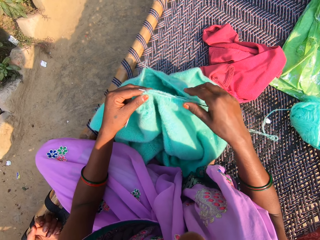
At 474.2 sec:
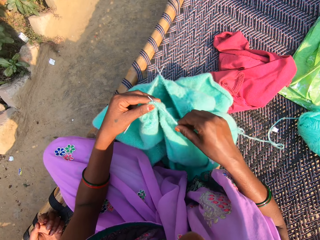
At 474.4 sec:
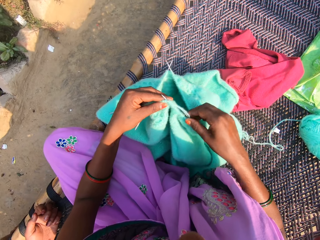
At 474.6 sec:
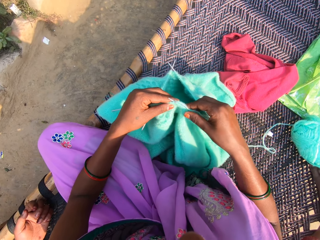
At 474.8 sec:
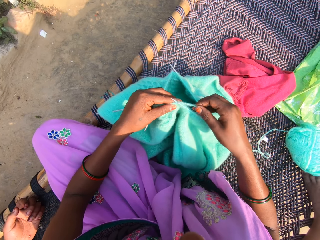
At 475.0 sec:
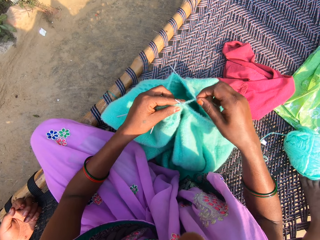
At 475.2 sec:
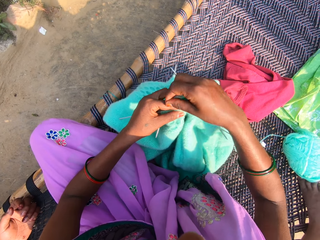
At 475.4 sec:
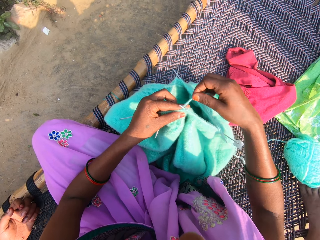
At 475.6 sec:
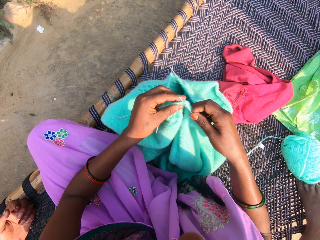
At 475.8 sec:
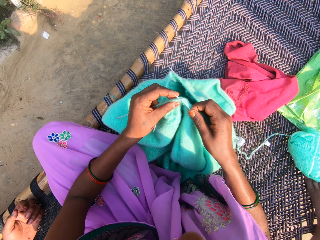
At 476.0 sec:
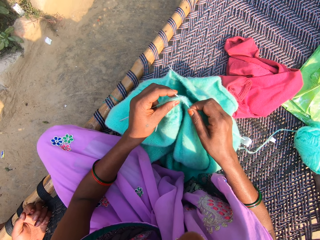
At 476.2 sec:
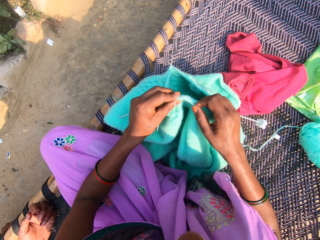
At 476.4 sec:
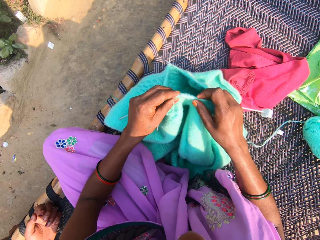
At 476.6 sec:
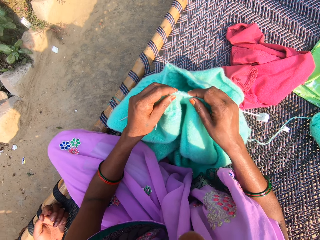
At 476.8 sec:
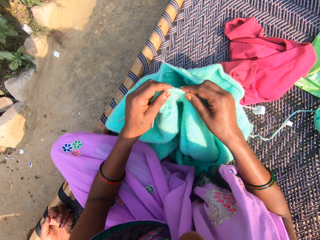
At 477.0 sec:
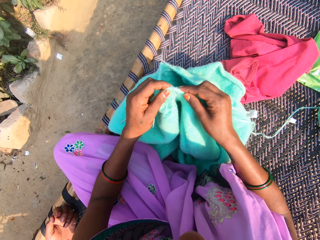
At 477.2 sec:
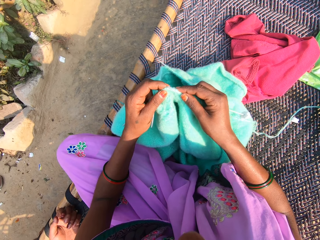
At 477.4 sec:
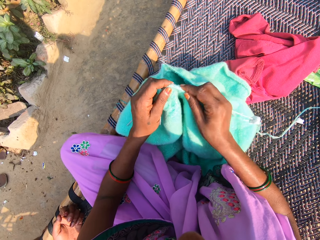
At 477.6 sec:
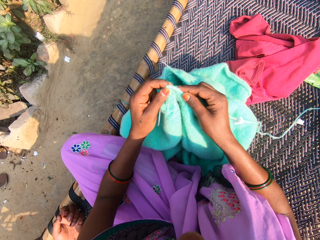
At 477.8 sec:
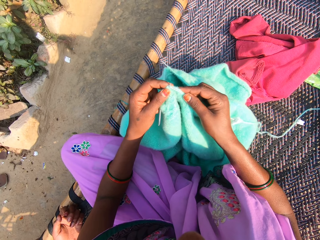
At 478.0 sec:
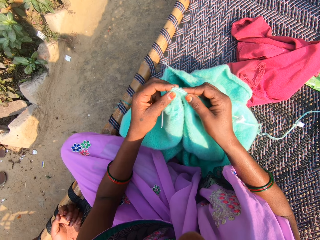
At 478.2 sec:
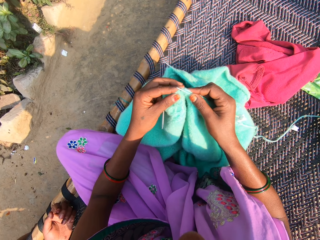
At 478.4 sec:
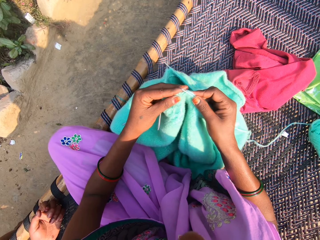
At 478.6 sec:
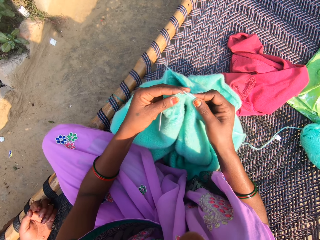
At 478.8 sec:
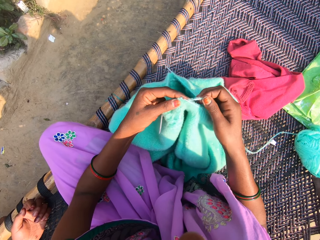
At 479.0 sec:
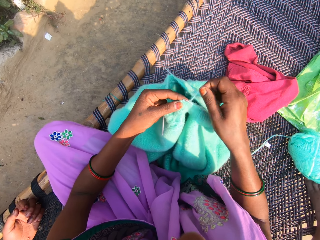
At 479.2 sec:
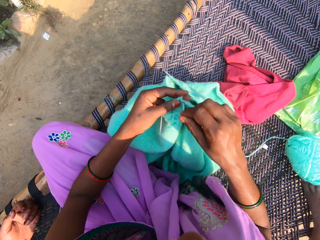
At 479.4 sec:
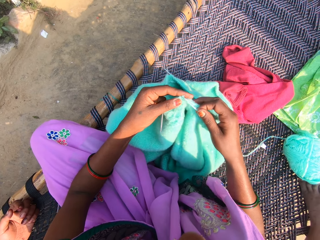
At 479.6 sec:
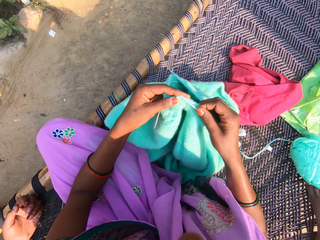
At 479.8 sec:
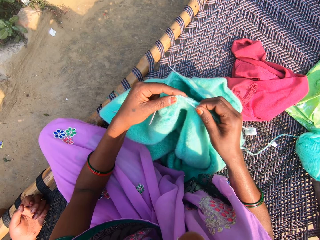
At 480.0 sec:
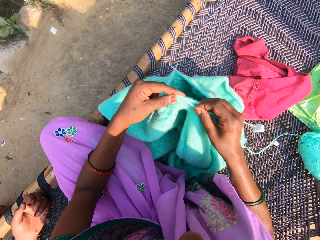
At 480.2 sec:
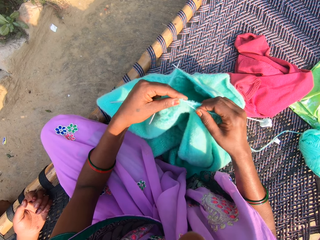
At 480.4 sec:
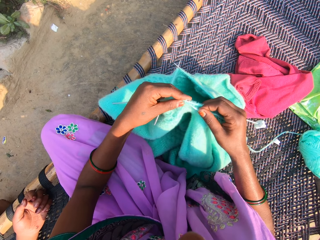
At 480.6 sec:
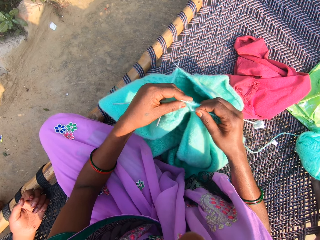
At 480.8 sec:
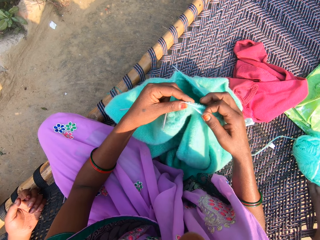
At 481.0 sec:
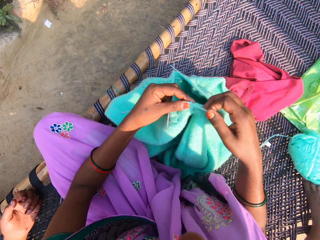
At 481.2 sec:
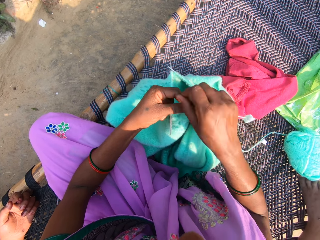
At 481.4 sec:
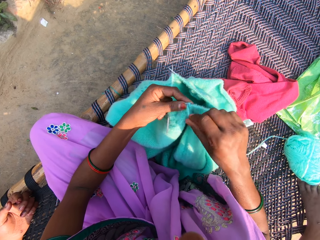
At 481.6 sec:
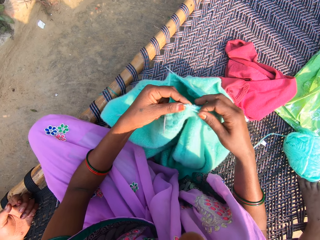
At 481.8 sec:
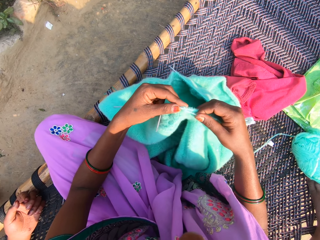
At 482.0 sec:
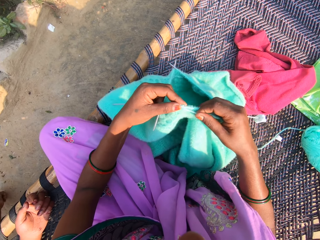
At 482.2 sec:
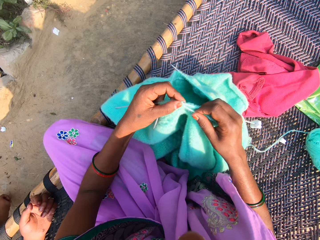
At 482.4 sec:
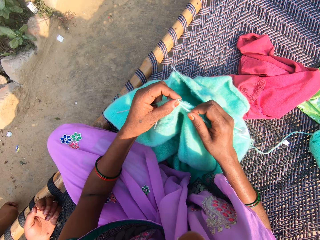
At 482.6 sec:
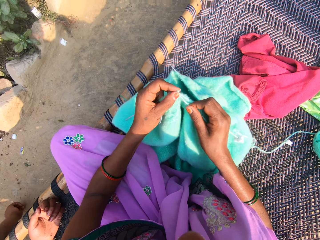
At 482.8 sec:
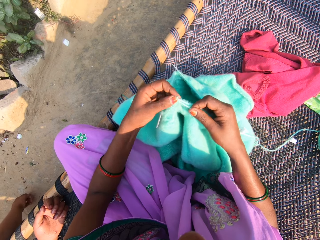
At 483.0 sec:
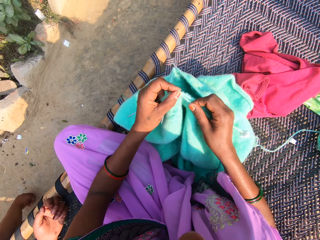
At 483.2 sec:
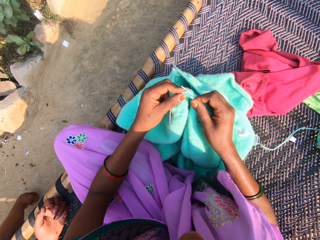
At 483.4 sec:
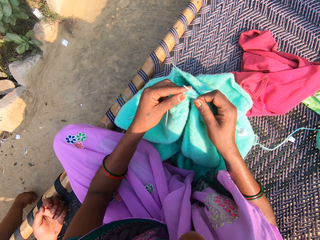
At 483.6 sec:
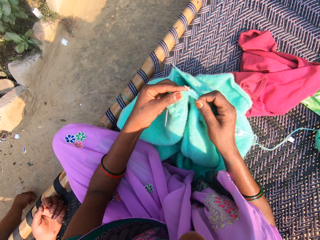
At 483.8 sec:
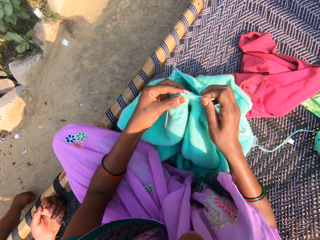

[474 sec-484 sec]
The camera wearer rolls the yarn or thread on the knitting needle. She knits the yarn with the needles in her hands. She rolls the yarn on the knitting needle. She knits the yarn with the needles in her hands. She hooks the thread with the knitting needle. She rolls the yarn on the knitting needle. She knits the yarn with the needles in her hands. She hooks the thread with the knitting needle.

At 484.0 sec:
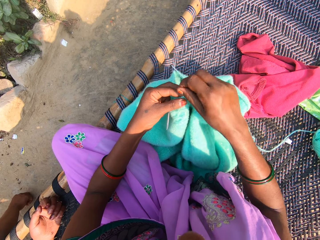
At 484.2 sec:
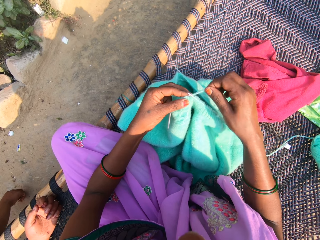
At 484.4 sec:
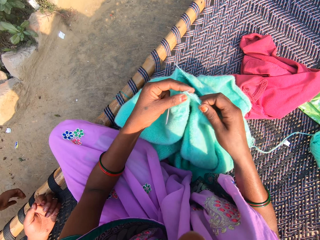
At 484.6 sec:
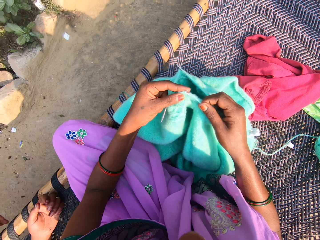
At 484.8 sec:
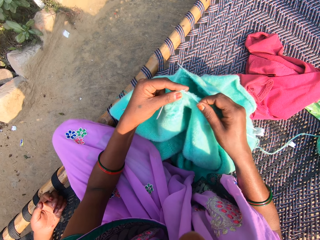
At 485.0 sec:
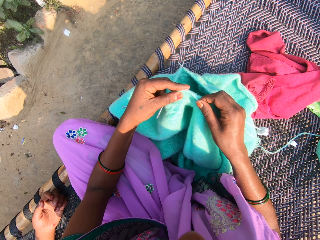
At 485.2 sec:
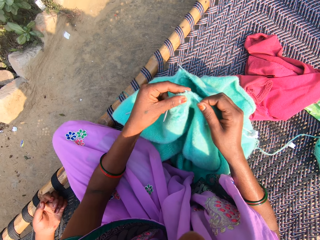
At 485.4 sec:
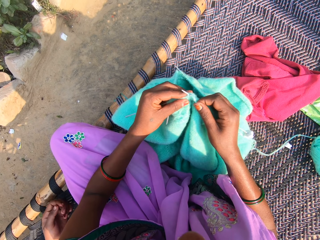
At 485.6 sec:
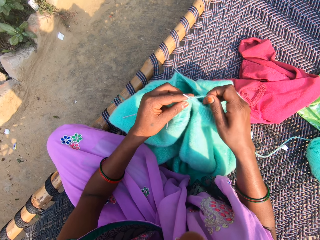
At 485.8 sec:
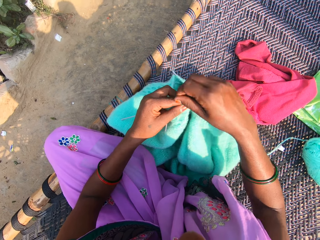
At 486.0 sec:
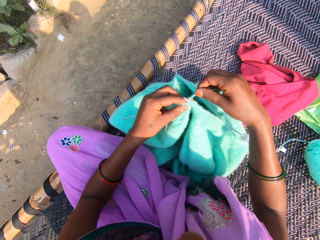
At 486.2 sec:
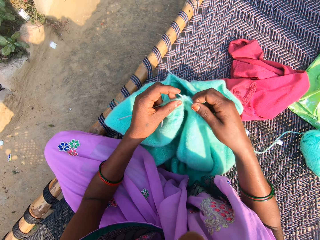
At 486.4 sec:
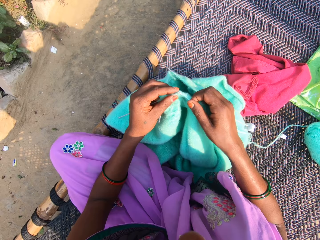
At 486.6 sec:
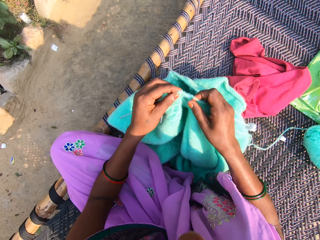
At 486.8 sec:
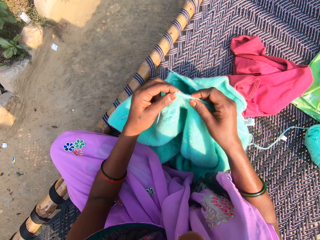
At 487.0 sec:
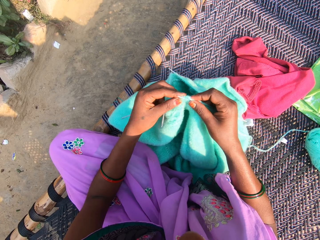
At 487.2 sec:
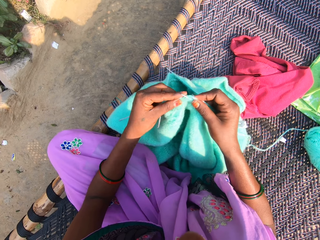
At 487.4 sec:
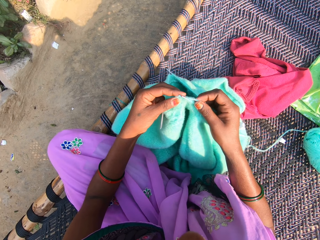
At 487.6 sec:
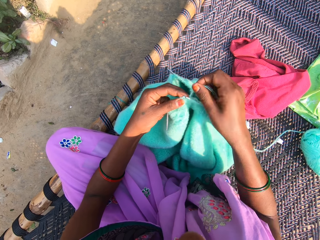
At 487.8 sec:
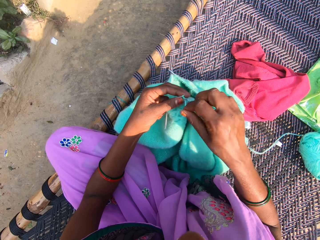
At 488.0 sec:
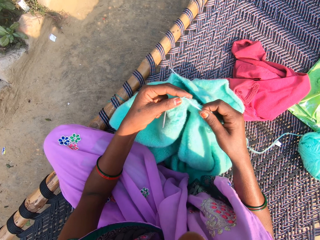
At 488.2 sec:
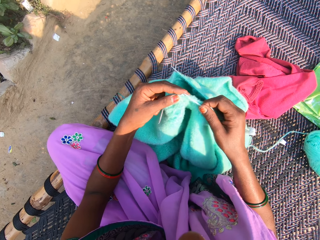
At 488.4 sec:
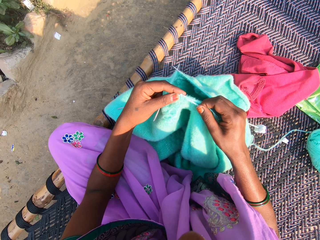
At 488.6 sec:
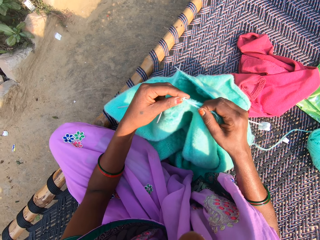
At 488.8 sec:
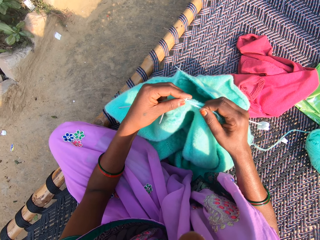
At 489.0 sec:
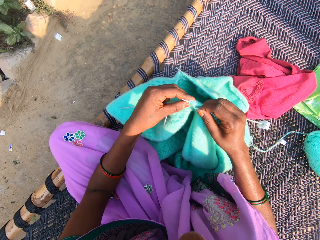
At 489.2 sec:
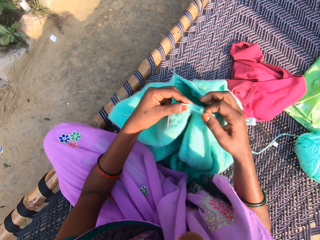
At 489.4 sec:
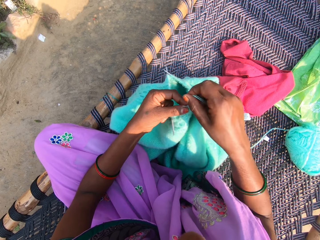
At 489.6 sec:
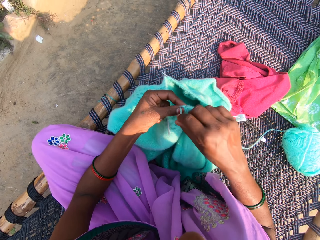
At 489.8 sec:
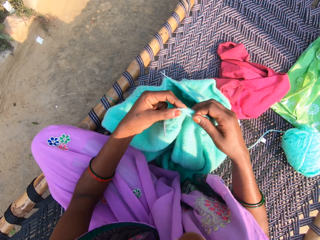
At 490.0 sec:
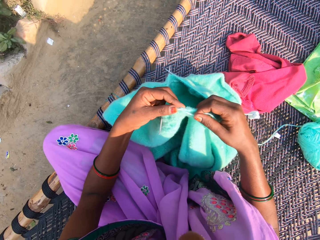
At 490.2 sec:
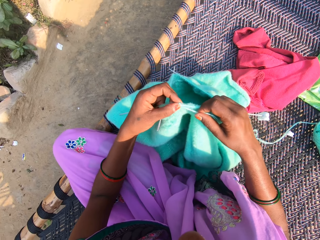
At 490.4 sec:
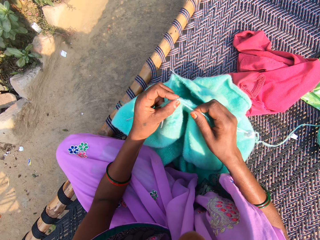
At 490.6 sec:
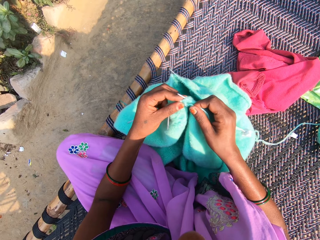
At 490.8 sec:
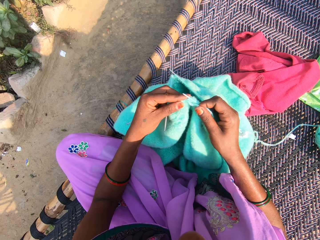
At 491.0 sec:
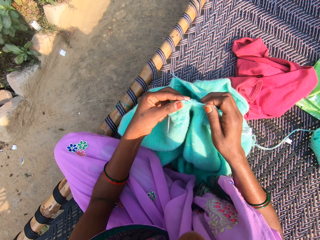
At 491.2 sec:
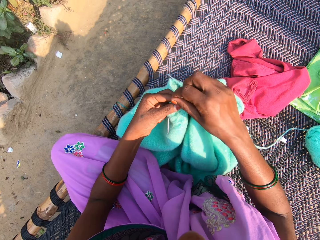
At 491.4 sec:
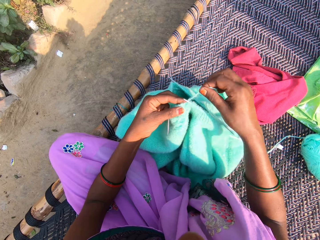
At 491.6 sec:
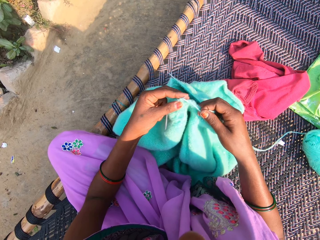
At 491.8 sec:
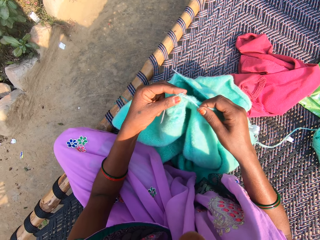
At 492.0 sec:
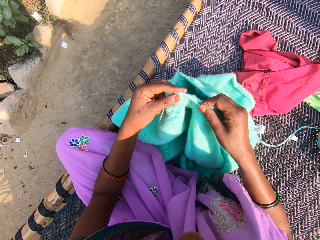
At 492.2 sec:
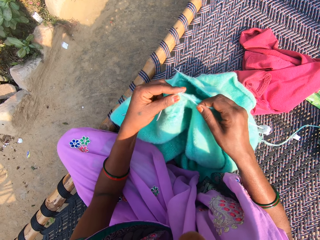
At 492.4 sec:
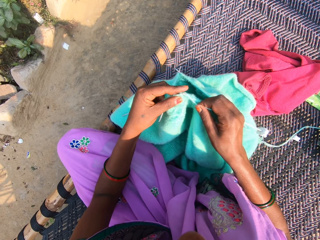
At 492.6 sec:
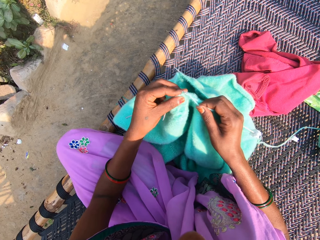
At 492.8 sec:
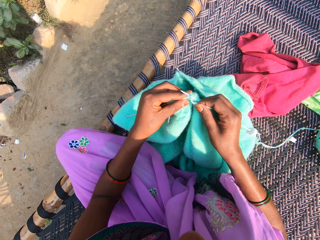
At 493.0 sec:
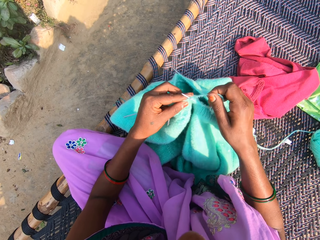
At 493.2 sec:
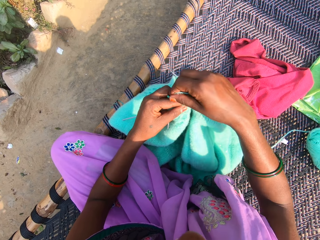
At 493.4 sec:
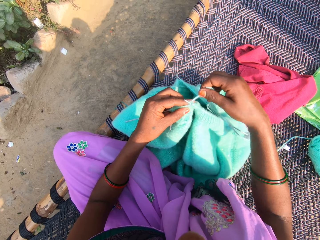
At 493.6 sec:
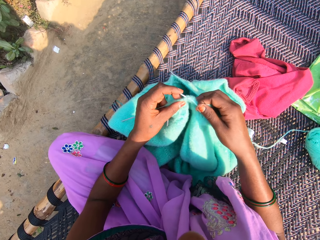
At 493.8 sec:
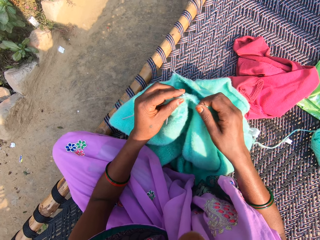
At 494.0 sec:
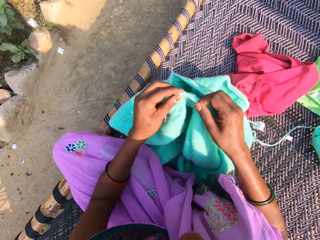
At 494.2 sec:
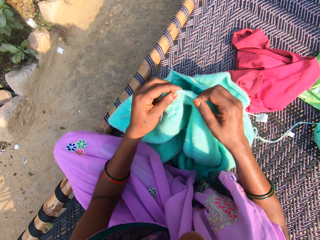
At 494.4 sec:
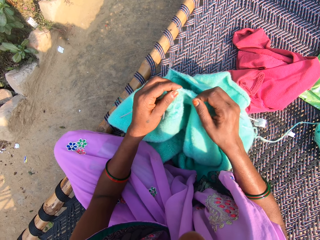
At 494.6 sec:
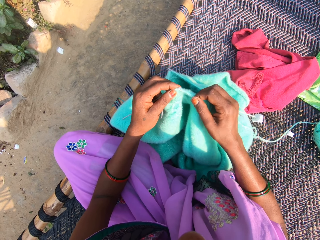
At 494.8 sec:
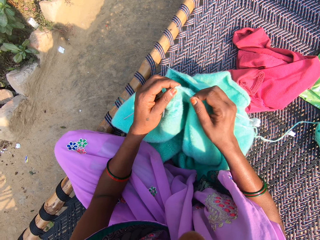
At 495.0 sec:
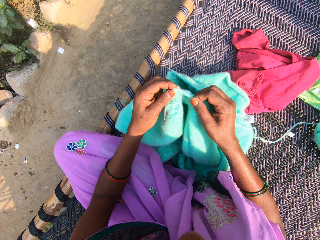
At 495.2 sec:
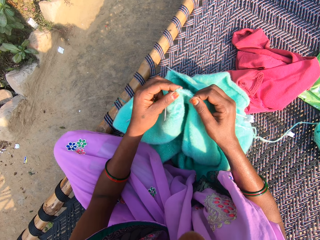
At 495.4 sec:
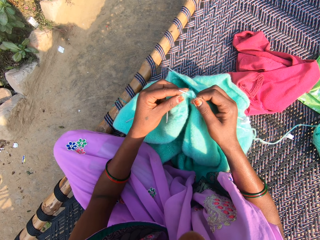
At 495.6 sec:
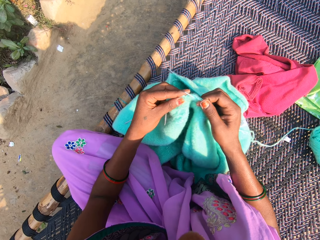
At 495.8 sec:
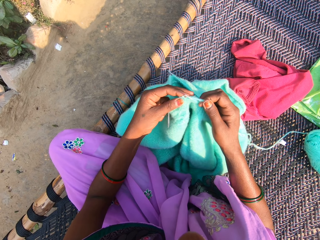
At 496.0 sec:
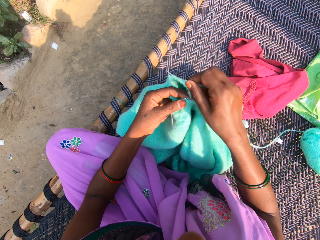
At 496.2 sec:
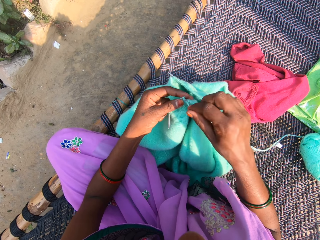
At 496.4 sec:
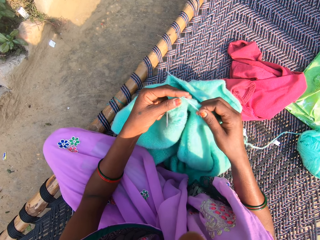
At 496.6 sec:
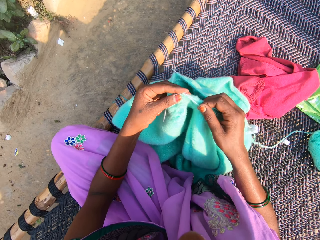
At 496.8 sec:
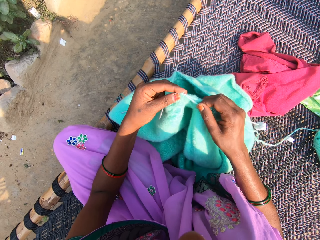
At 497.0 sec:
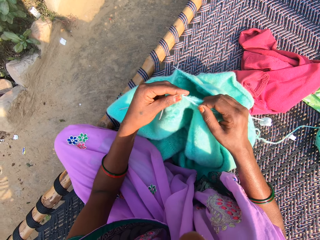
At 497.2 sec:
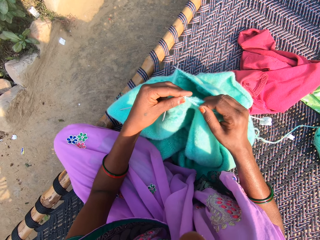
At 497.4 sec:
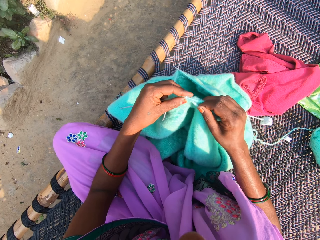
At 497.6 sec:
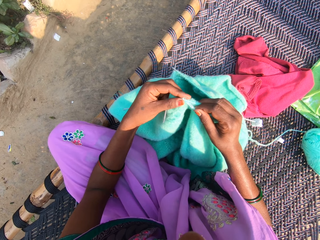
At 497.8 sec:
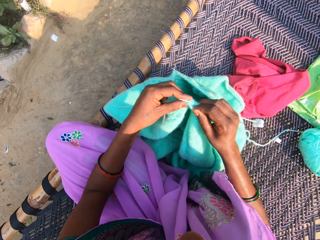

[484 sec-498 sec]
The camera wearer rolls the yarn or thread on the knitting needle. She knits the yarn with the needles in her hands. She hooks the thread with the knitting needle. She rolls the yarn on the knitting needle. She knits the yarn with the needles in her hands. She rolls the yarn on the needle. She knits the yarn with the needles in her hands. She hooks the thread with the knitting needle. She rolls the yarn on the needle. She knits the yarn with the needles in her hands. She rolls the yarn on the knitting needle. She knits the yarn with the needles in her hands. She hooks the thread with the knitting needle. She rolls the yarn on the knitting needle. She holds the fabric. She knits the yarn with the needles in her hands. She holds the knitting needle. She hooks the thread with the knitting needle. She rolls the yarn on the knitting needle. She knits the yarn with the needles in her hands. She hooks the thread with the knitting needle.
